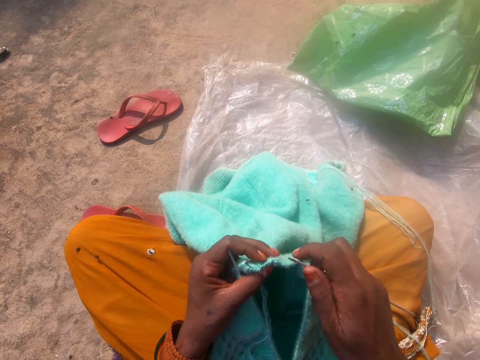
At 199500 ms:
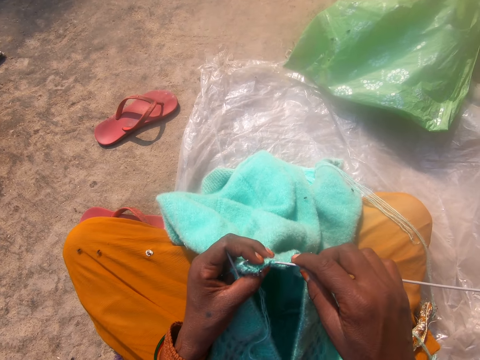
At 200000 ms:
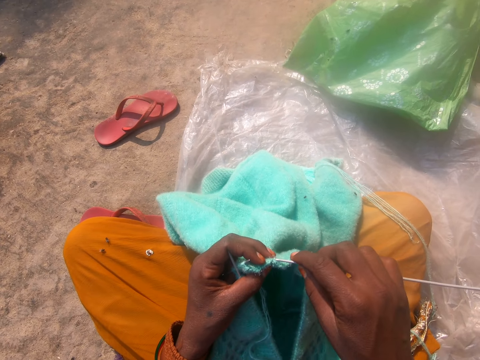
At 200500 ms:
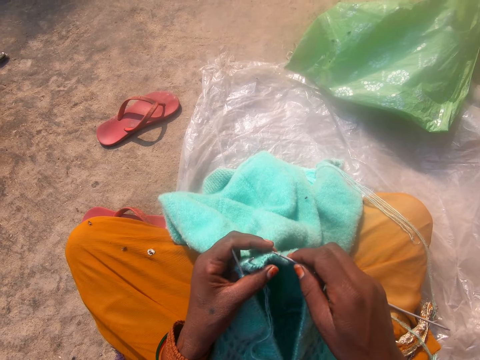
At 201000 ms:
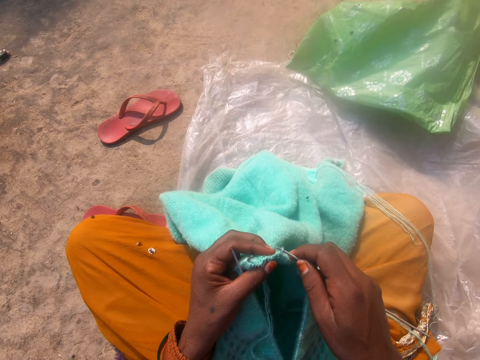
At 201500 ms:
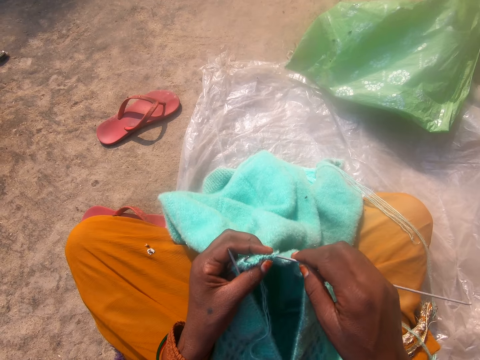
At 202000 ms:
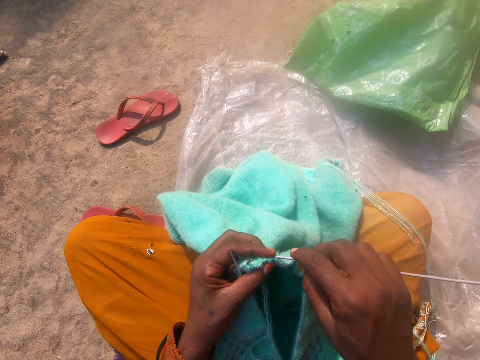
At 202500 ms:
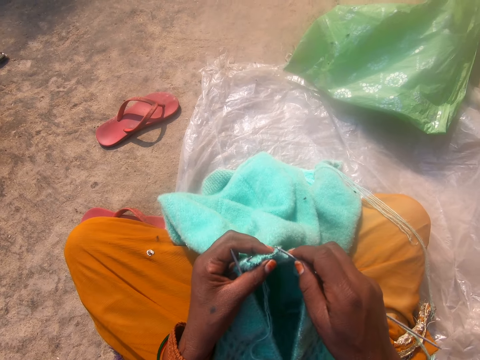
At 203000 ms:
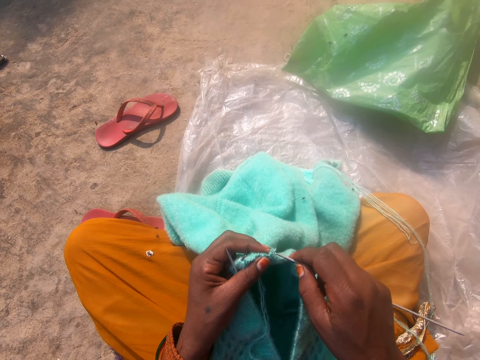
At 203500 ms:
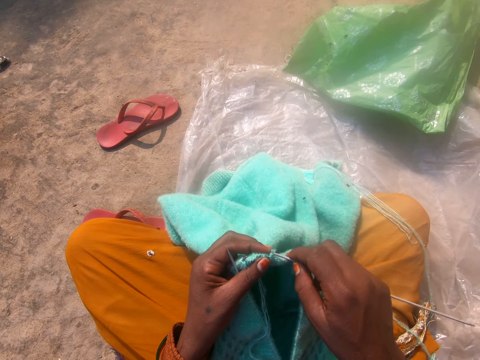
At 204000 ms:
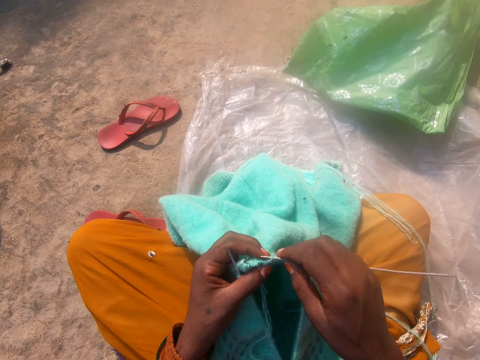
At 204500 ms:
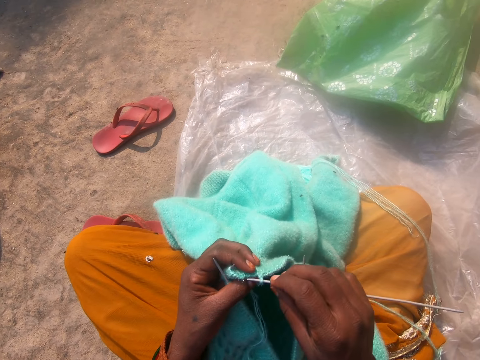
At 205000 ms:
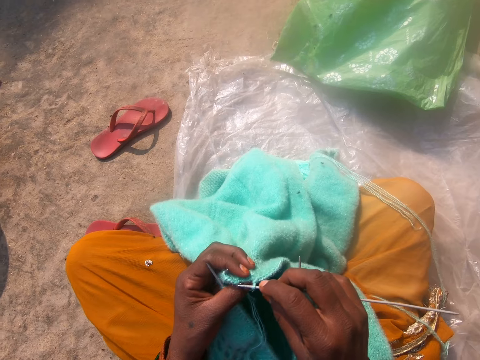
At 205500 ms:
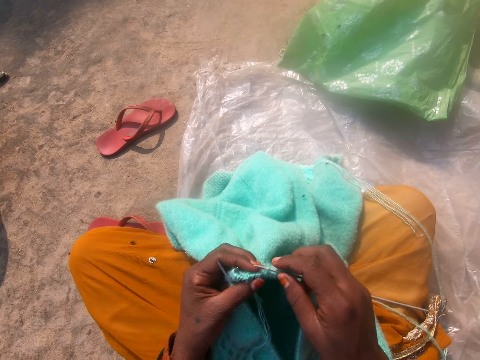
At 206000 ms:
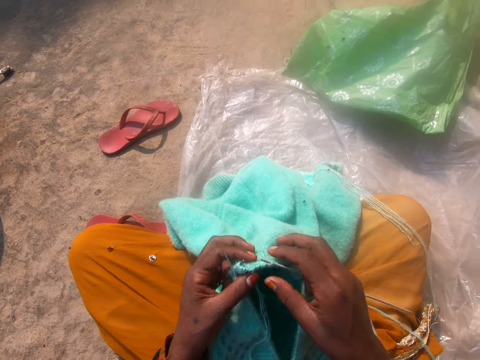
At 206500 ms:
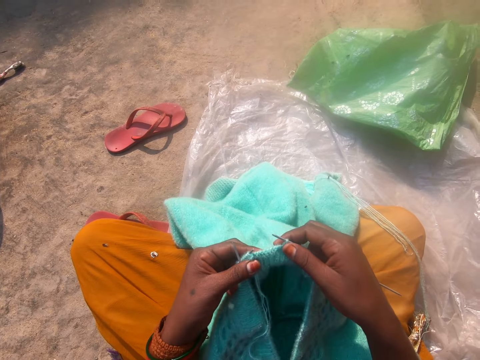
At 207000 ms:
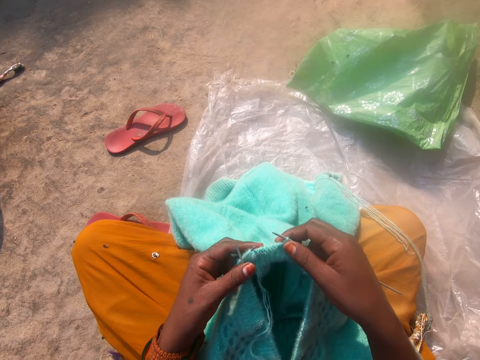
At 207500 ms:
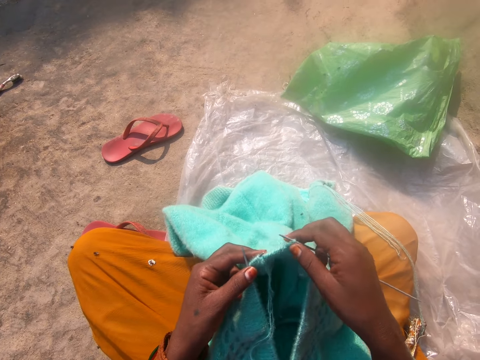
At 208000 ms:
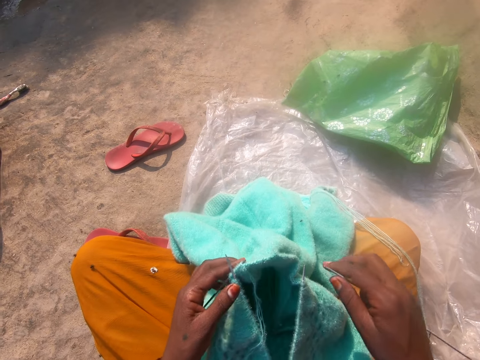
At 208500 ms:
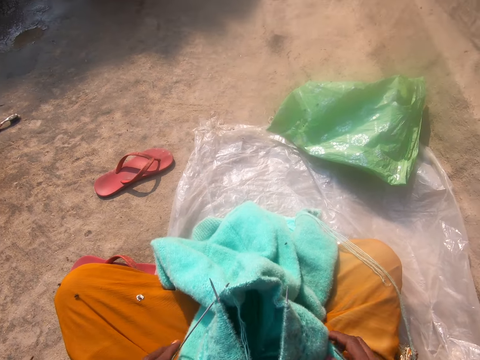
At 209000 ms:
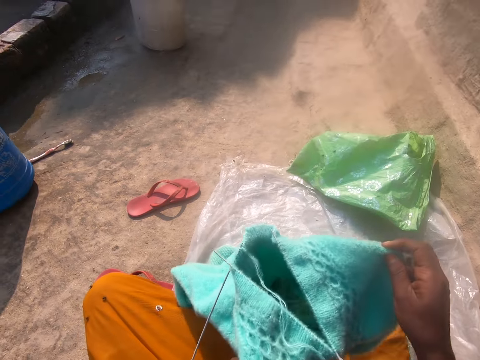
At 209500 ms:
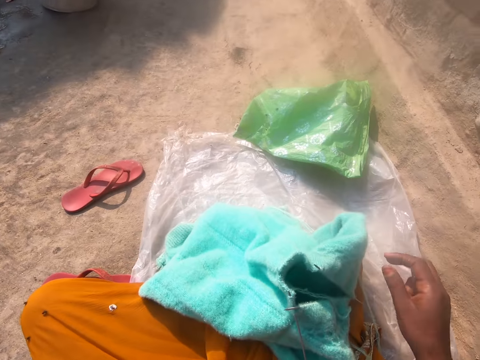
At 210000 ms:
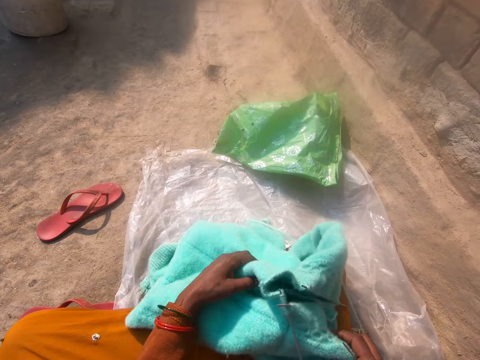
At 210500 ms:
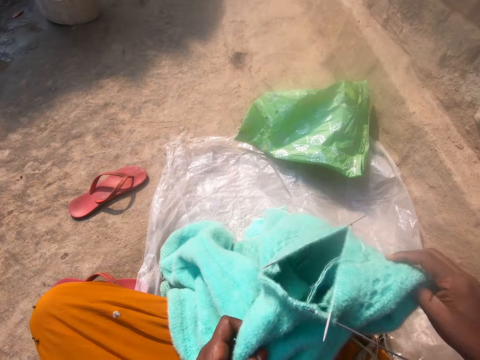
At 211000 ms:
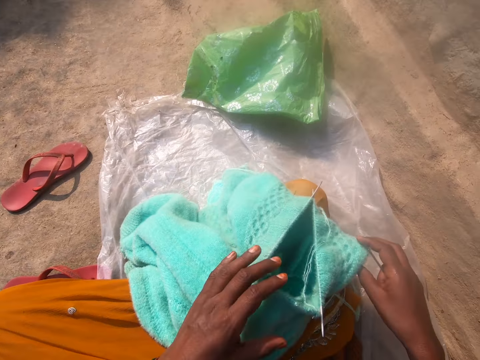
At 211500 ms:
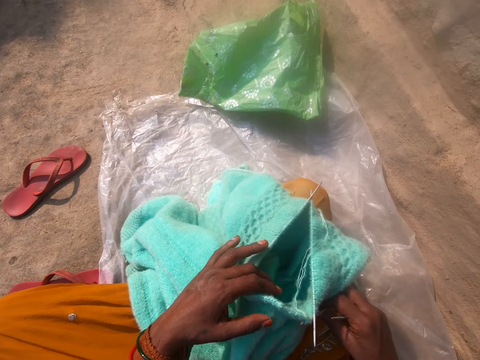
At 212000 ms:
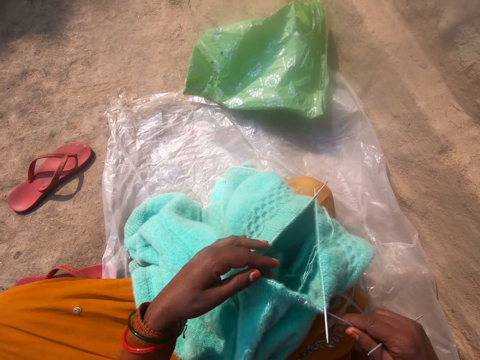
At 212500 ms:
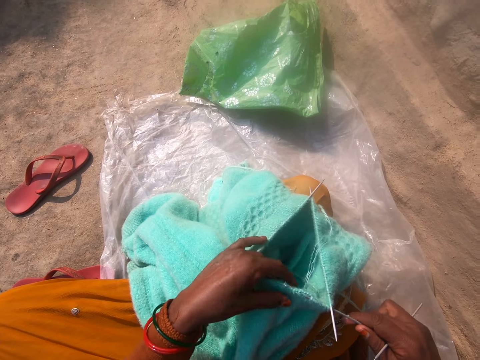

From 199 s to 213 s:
The camera wearer looks at the garment. They adjust the fabric with both hands, remove the knitting needle from the garment and rotate the garment.

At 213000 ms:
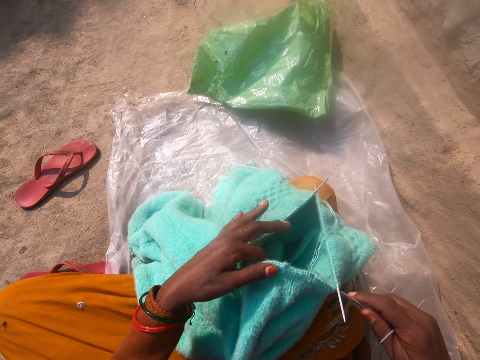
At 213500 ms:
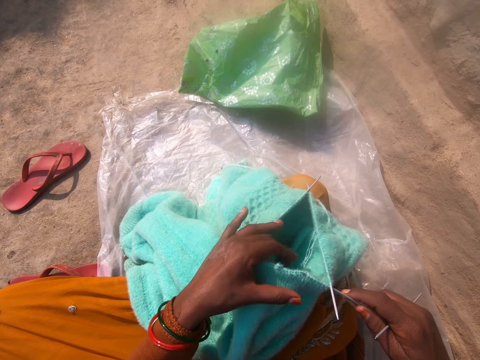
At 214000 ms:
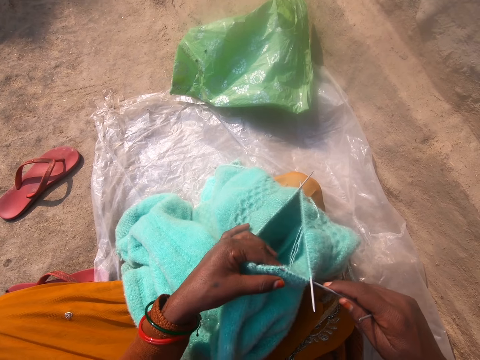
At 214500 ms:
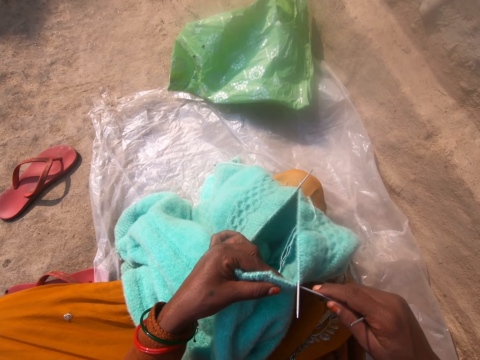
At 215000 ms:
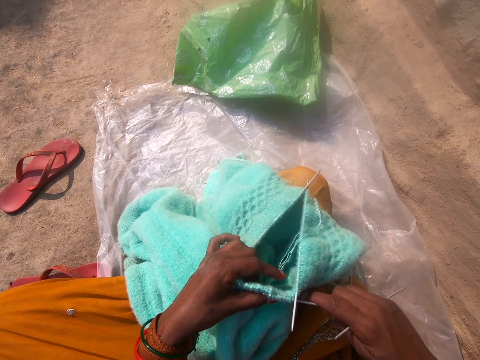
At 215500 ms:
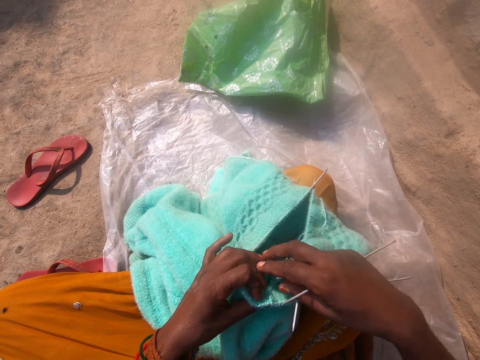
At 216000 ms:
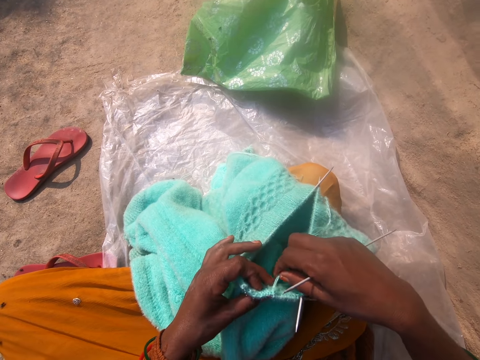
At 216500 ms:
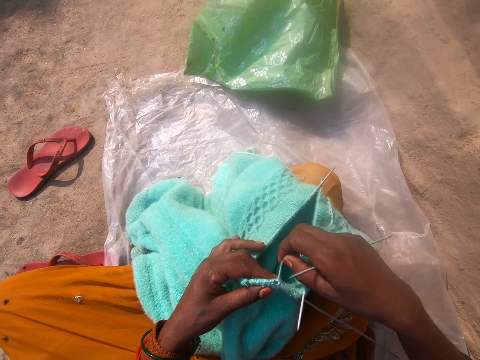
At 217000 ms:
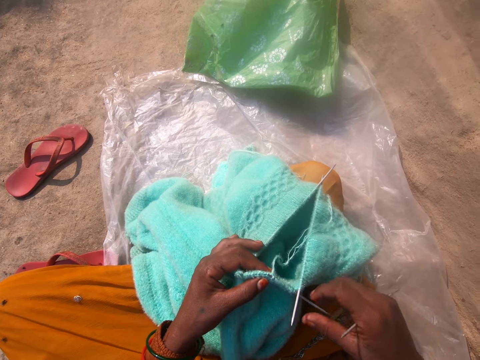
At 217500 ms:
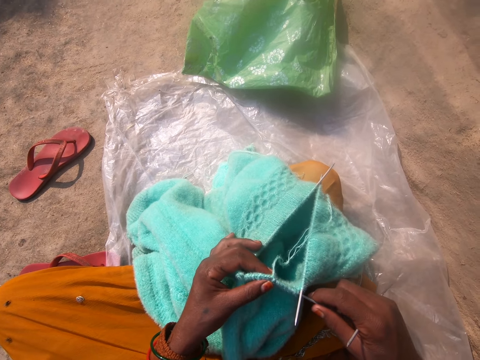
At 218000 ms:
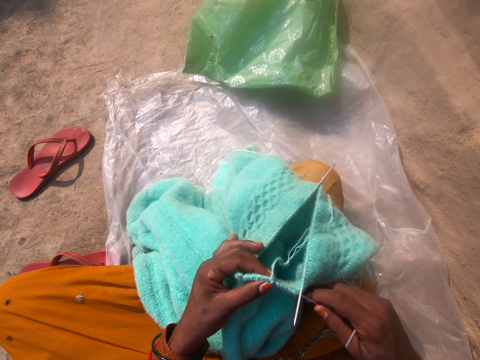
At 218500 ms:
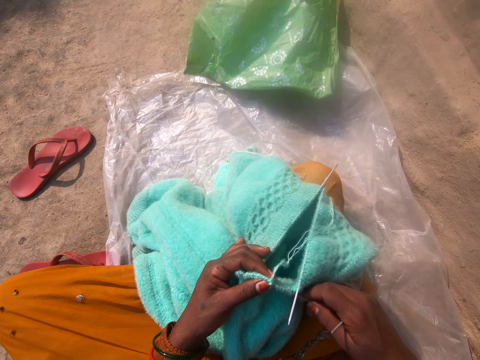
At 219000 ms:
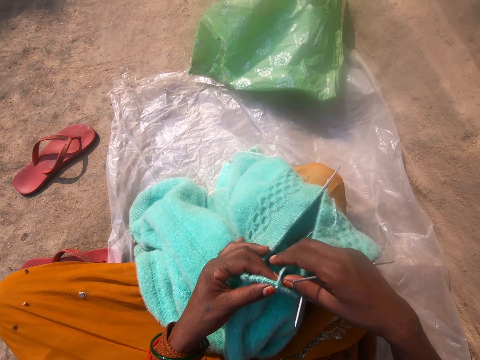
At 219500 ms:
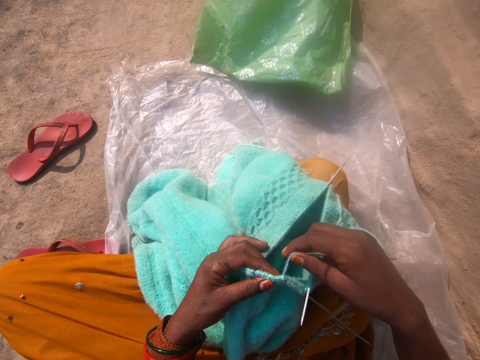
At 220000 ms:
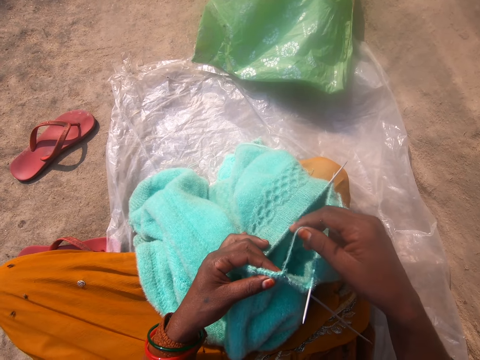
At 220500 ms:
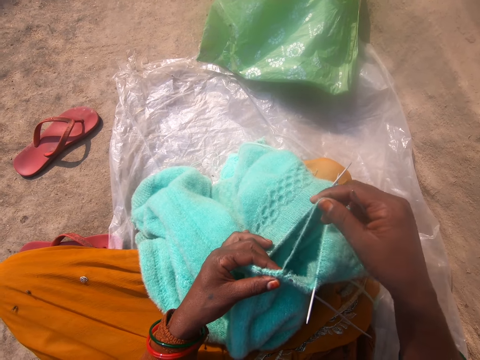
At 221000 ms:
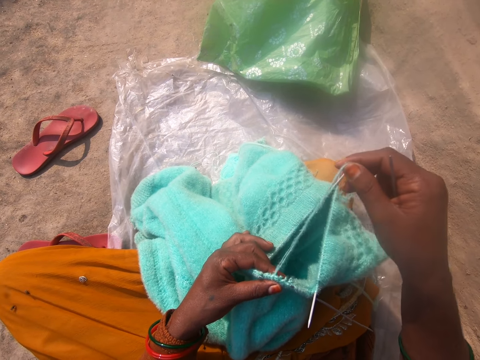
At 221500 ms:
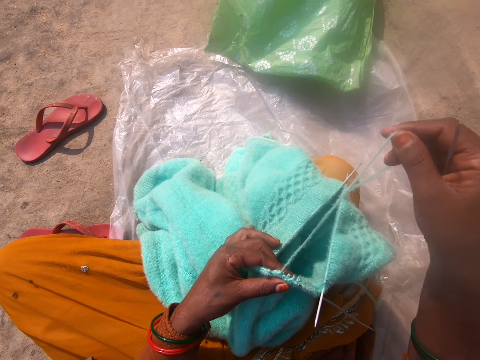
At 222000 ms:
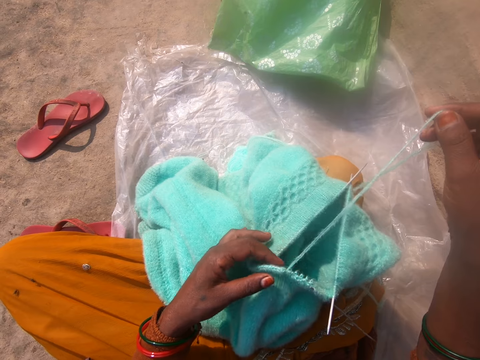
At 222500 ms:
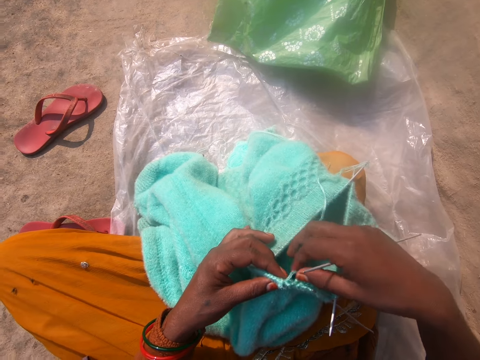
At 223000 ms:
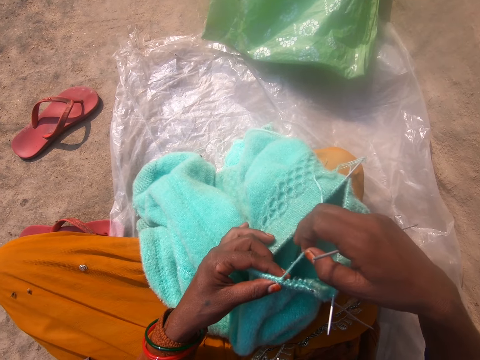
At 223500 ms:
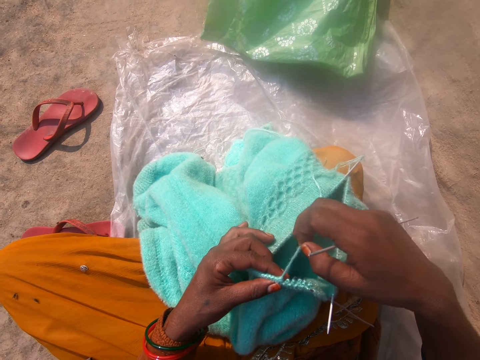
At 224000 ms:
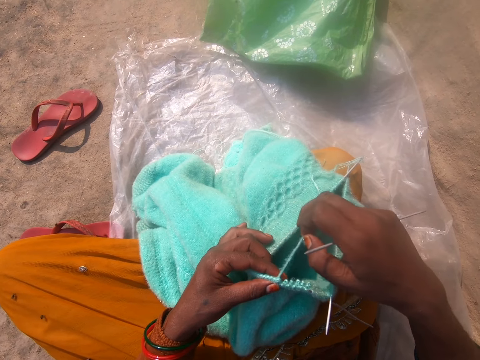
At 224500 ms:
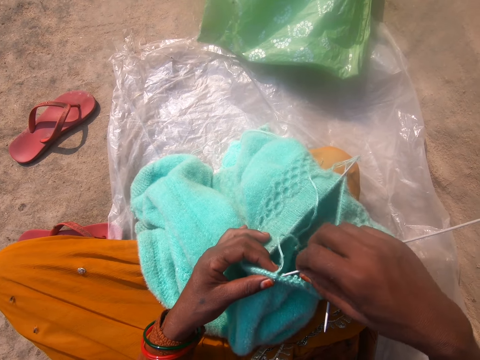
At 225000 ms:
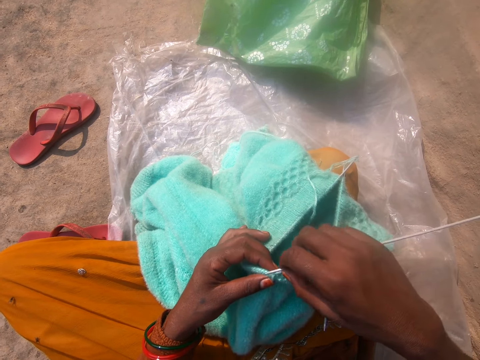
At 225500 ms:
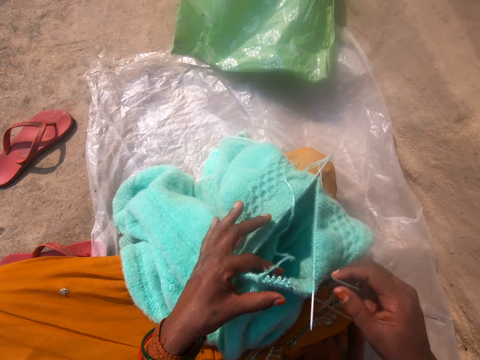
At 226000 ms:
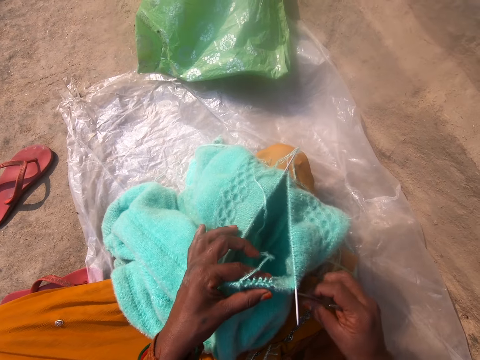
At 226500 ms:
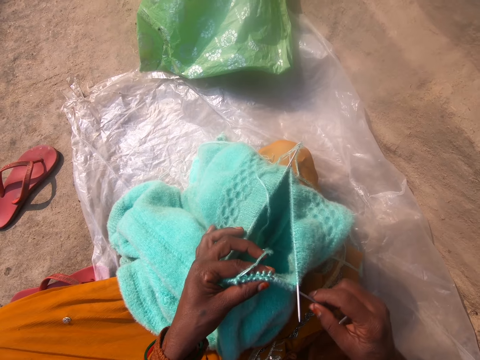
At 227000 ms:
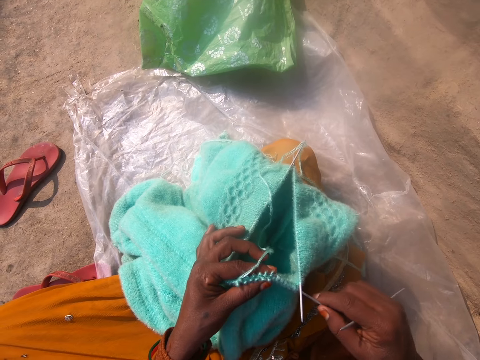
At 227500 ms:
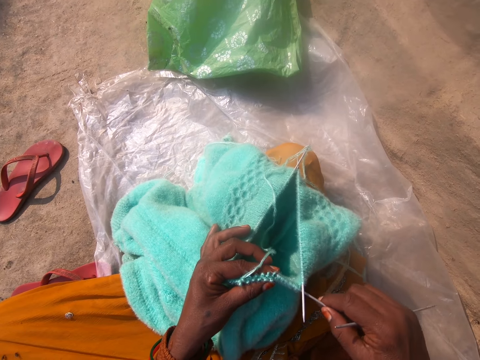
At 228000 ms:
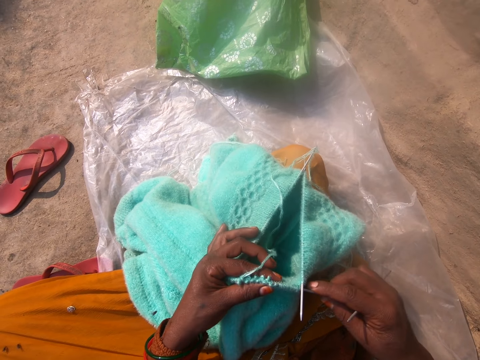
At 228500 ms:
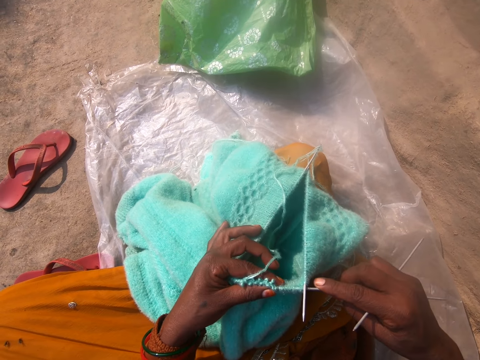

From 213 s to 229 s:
The camera wearer pulls the yarn. She pulls the knitting needle from the garment. She knits the piece of fabric with the needle in her right hand and the thread. She inserts the knitting needle in the loops.
